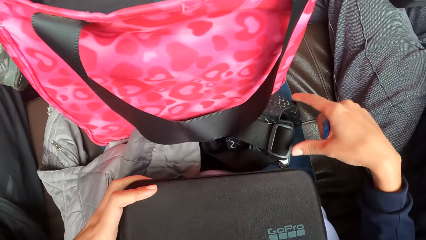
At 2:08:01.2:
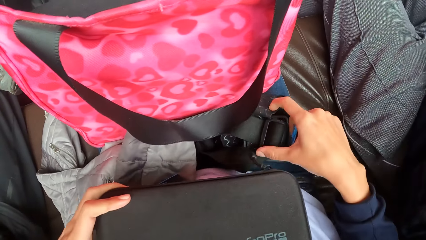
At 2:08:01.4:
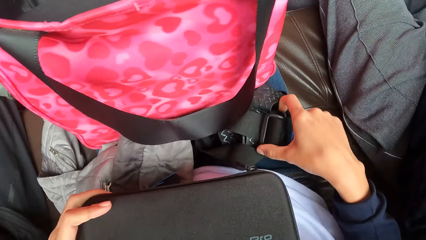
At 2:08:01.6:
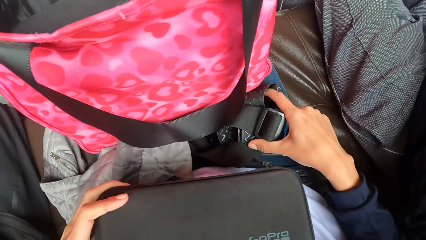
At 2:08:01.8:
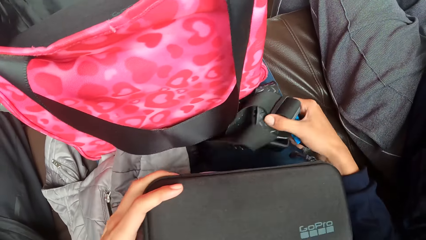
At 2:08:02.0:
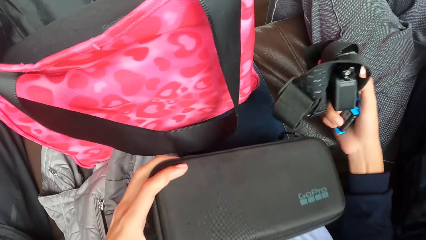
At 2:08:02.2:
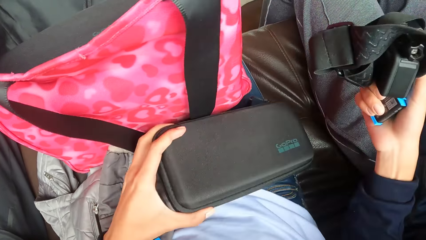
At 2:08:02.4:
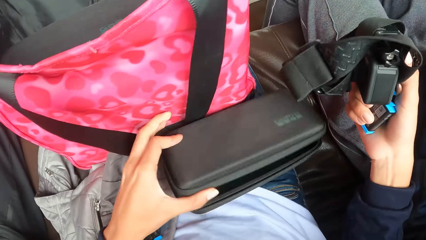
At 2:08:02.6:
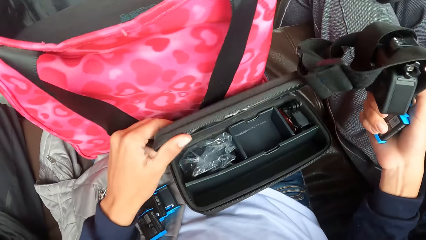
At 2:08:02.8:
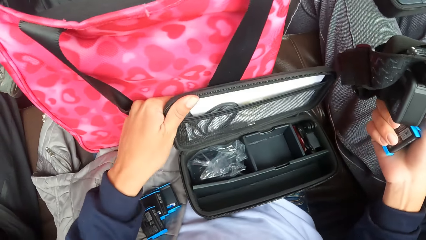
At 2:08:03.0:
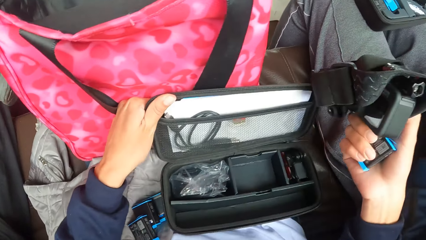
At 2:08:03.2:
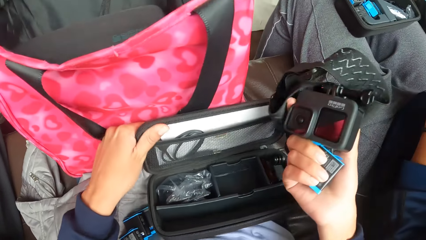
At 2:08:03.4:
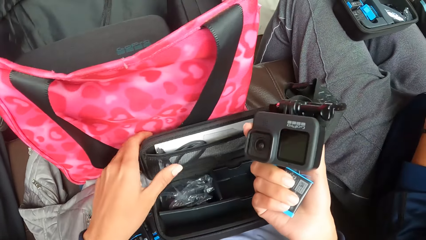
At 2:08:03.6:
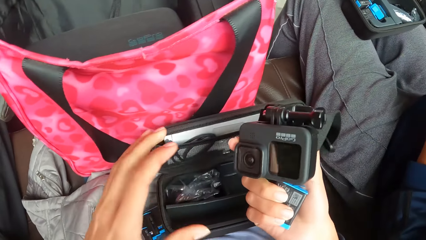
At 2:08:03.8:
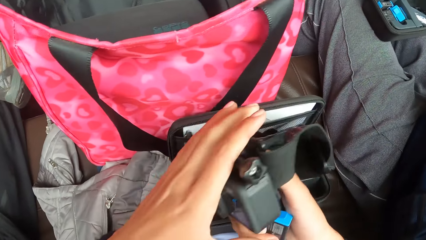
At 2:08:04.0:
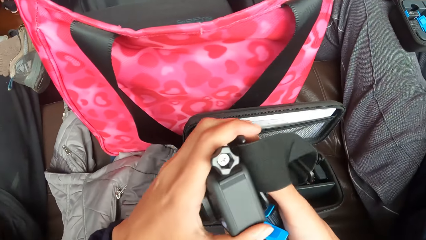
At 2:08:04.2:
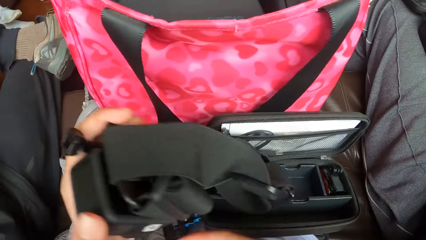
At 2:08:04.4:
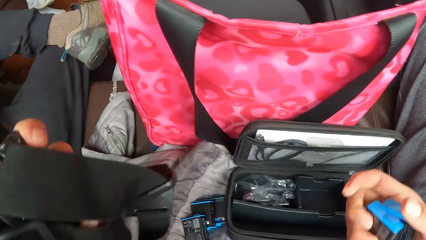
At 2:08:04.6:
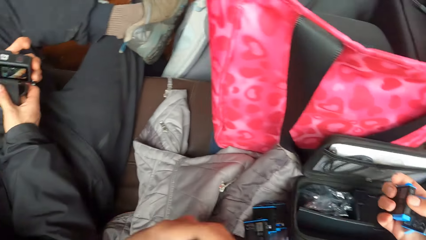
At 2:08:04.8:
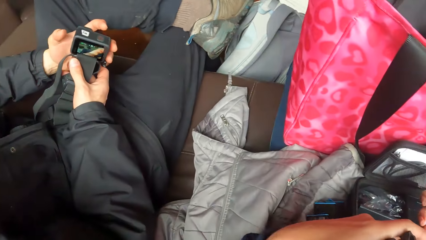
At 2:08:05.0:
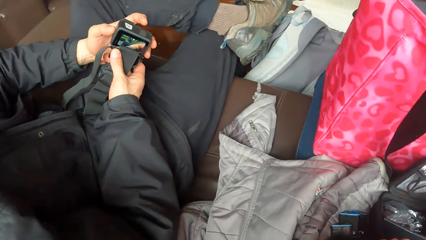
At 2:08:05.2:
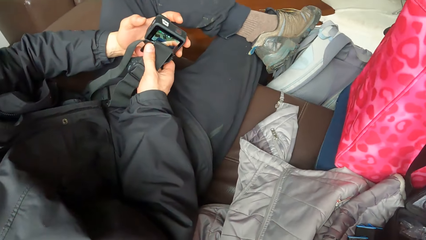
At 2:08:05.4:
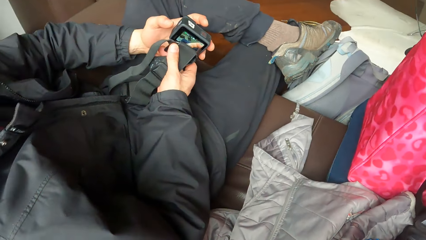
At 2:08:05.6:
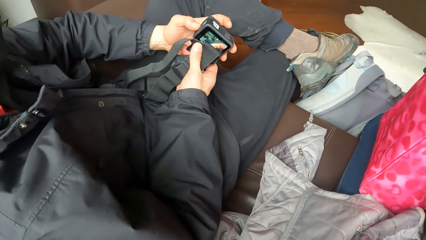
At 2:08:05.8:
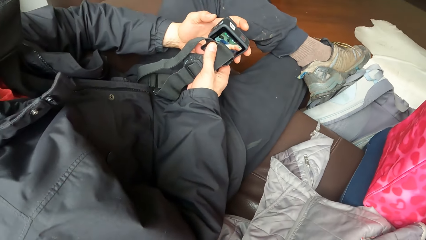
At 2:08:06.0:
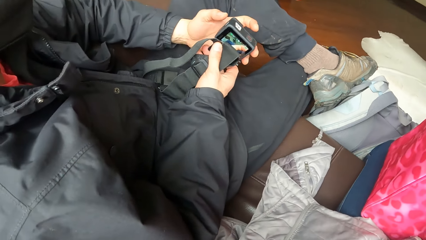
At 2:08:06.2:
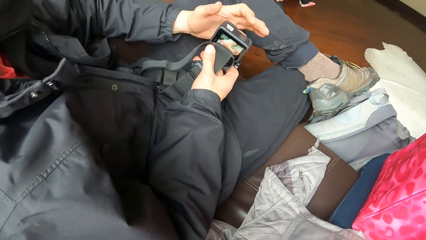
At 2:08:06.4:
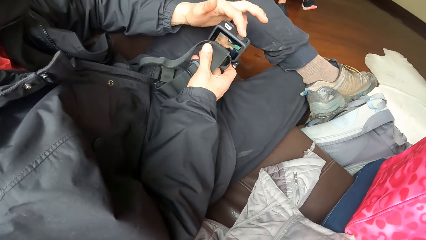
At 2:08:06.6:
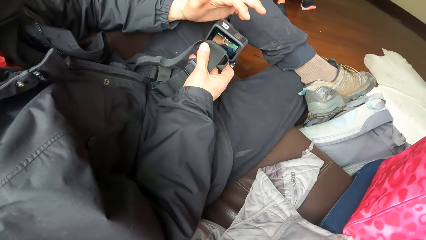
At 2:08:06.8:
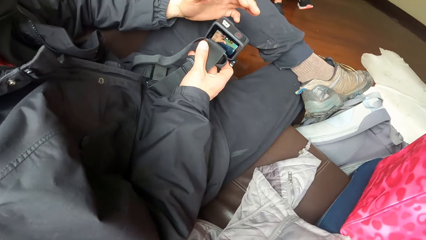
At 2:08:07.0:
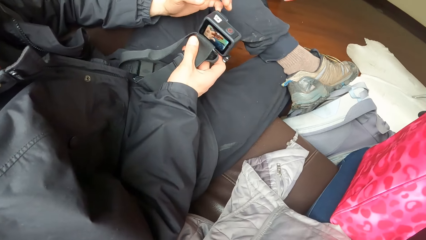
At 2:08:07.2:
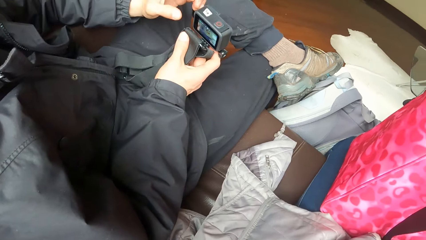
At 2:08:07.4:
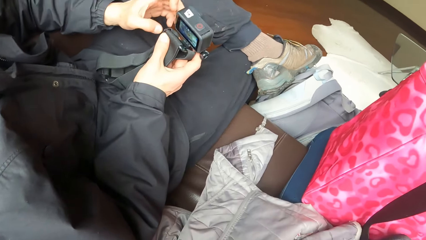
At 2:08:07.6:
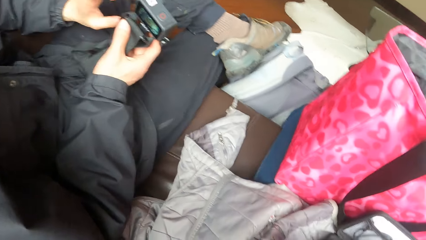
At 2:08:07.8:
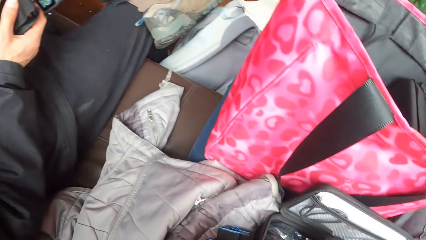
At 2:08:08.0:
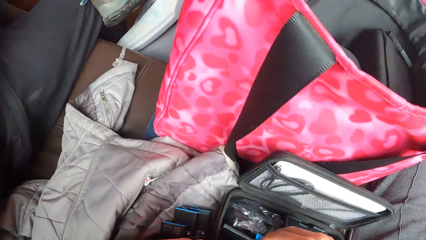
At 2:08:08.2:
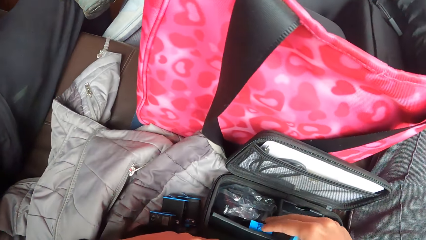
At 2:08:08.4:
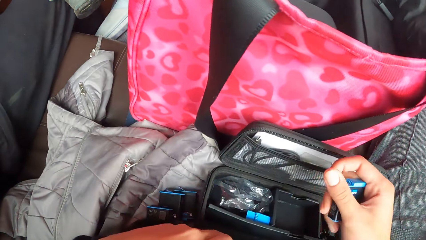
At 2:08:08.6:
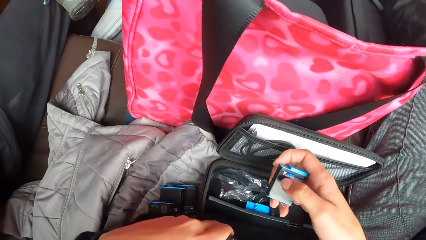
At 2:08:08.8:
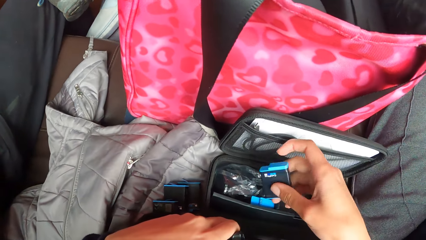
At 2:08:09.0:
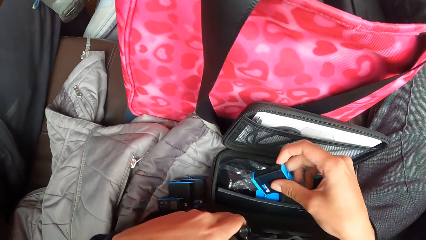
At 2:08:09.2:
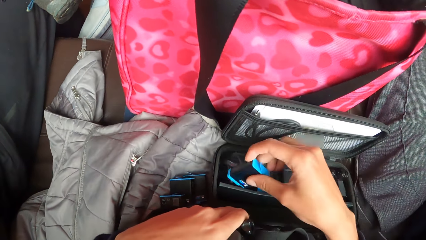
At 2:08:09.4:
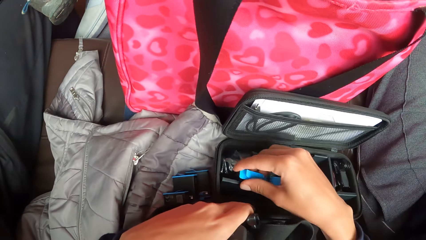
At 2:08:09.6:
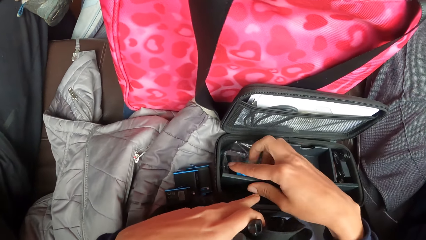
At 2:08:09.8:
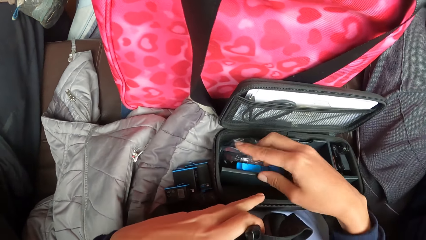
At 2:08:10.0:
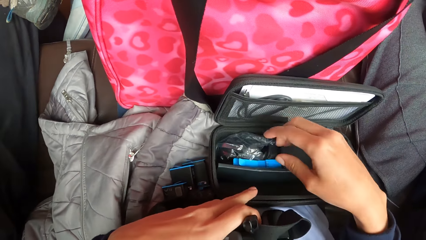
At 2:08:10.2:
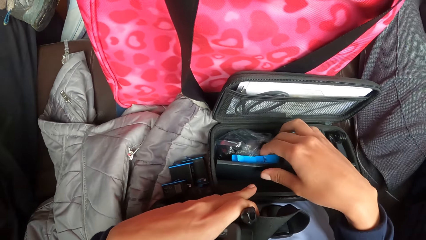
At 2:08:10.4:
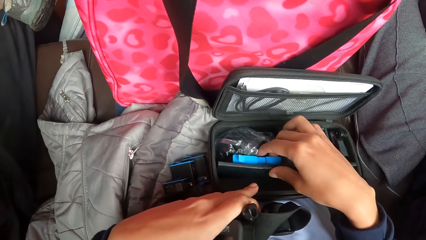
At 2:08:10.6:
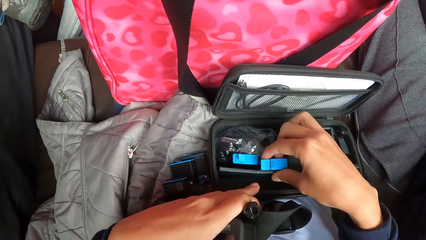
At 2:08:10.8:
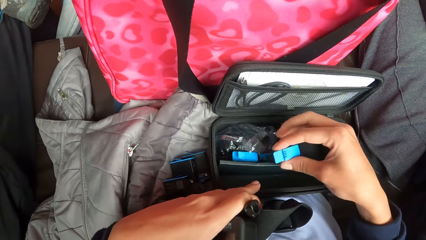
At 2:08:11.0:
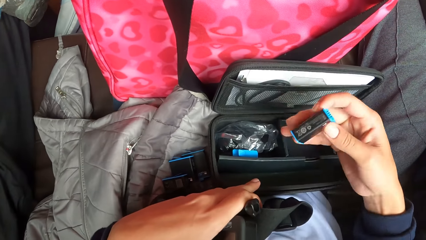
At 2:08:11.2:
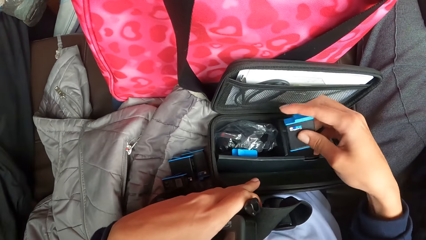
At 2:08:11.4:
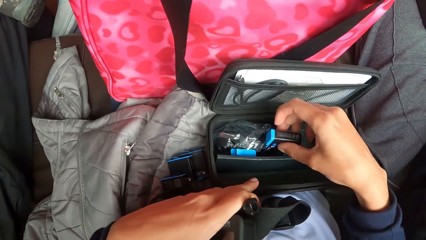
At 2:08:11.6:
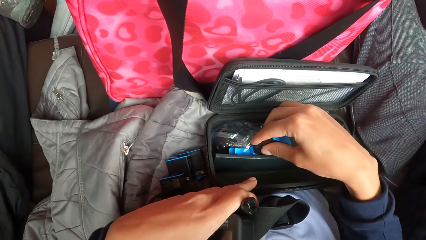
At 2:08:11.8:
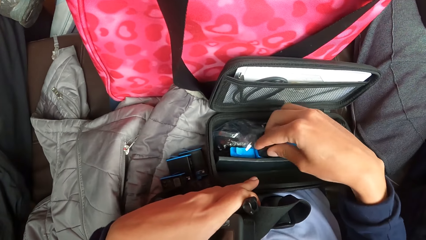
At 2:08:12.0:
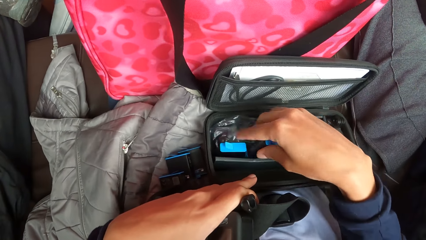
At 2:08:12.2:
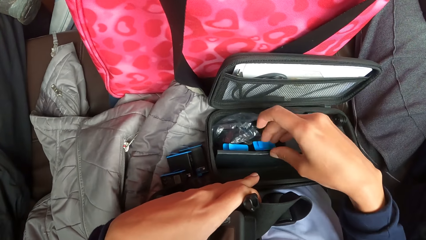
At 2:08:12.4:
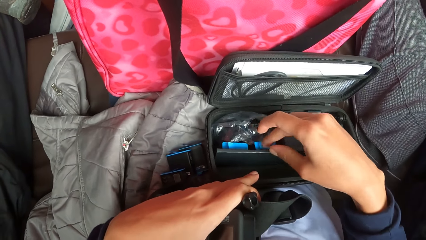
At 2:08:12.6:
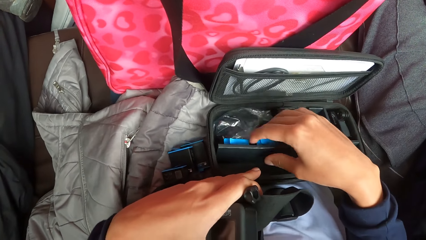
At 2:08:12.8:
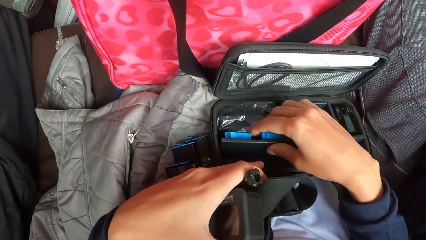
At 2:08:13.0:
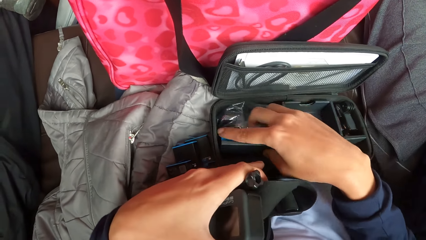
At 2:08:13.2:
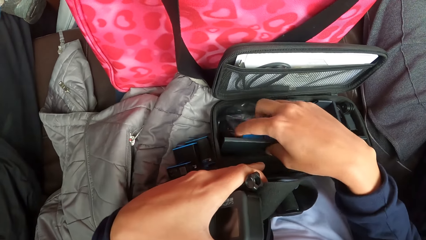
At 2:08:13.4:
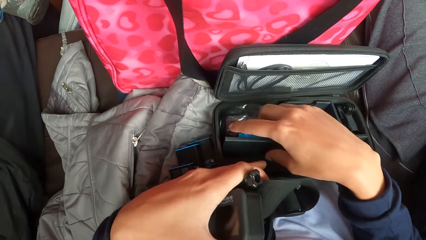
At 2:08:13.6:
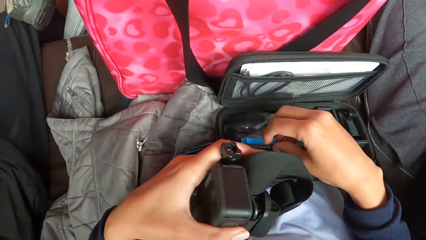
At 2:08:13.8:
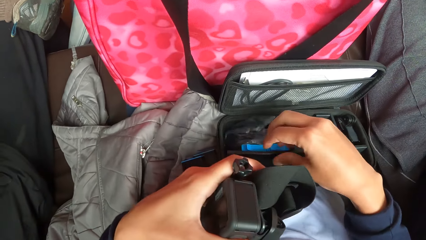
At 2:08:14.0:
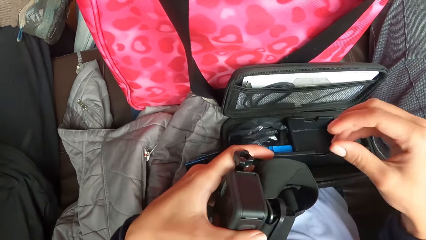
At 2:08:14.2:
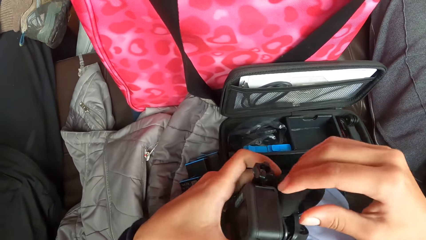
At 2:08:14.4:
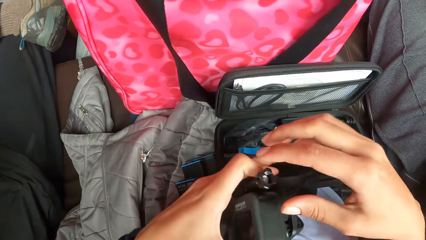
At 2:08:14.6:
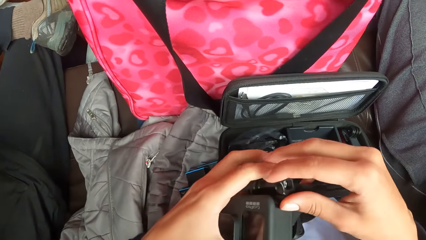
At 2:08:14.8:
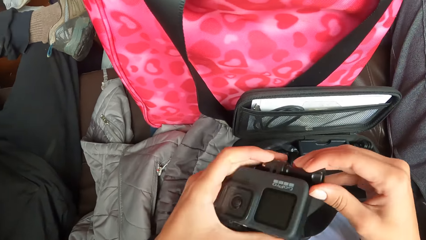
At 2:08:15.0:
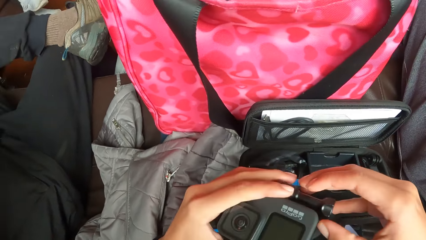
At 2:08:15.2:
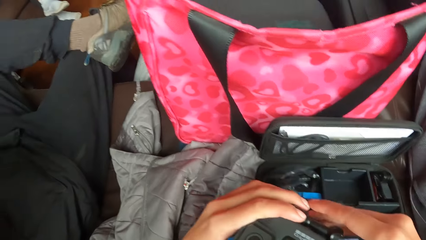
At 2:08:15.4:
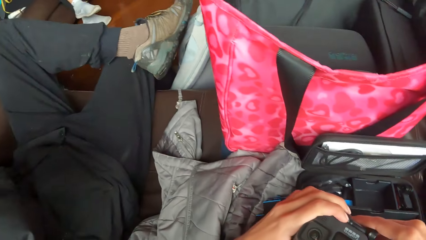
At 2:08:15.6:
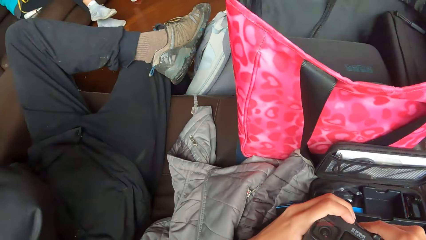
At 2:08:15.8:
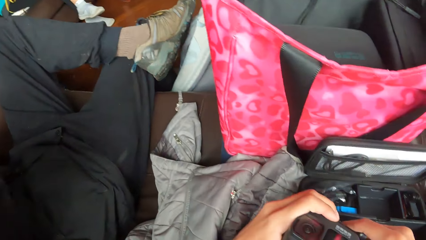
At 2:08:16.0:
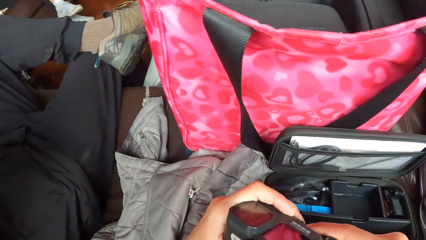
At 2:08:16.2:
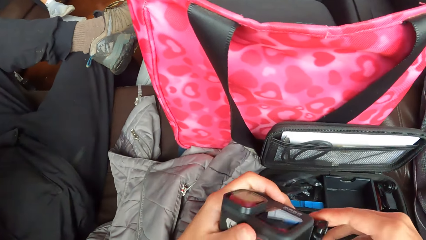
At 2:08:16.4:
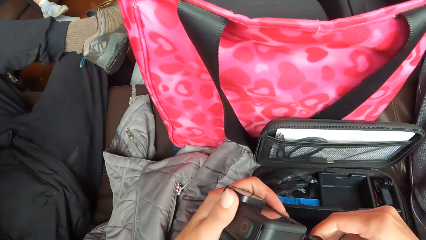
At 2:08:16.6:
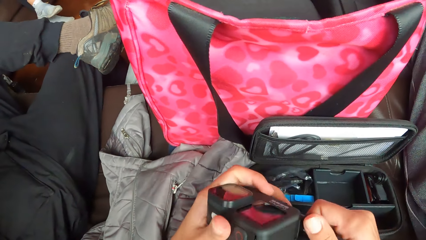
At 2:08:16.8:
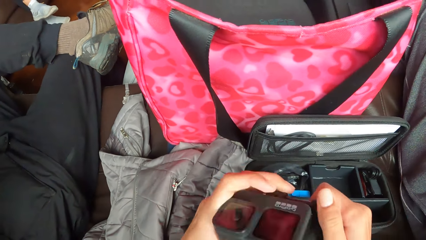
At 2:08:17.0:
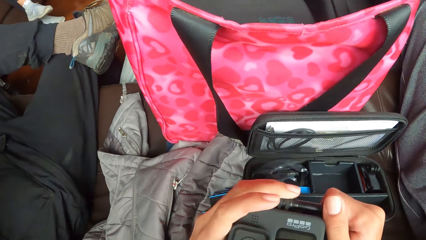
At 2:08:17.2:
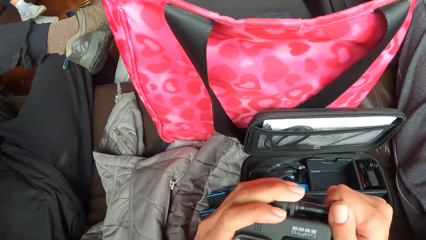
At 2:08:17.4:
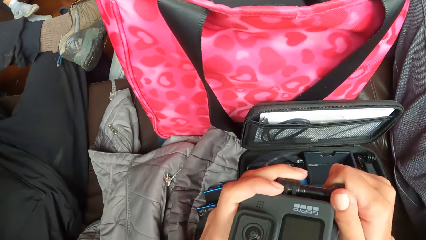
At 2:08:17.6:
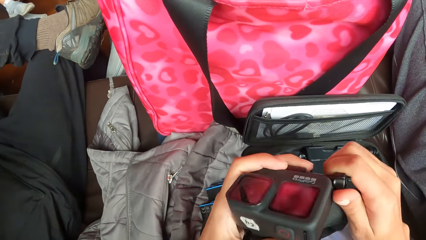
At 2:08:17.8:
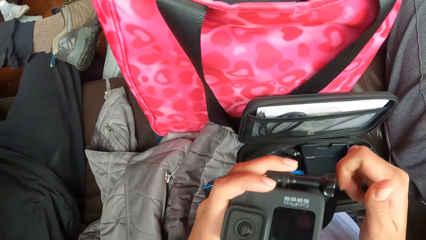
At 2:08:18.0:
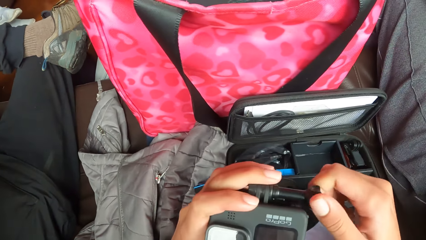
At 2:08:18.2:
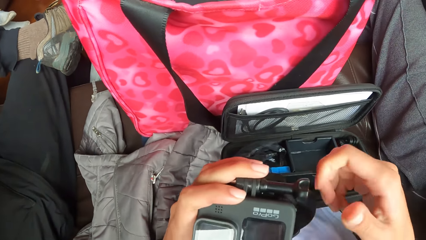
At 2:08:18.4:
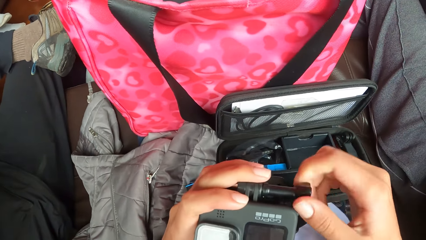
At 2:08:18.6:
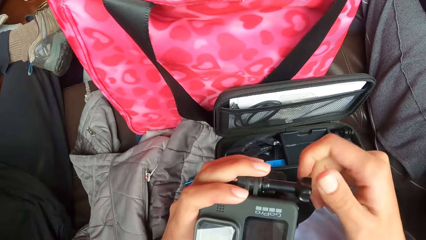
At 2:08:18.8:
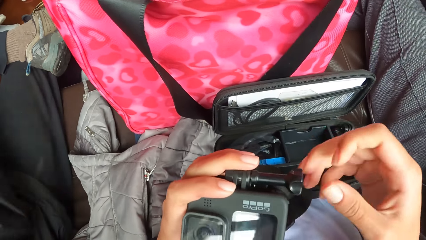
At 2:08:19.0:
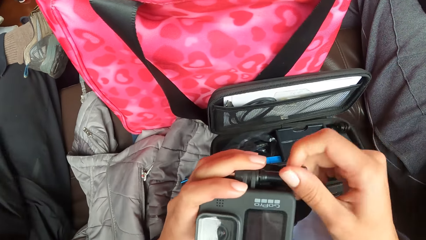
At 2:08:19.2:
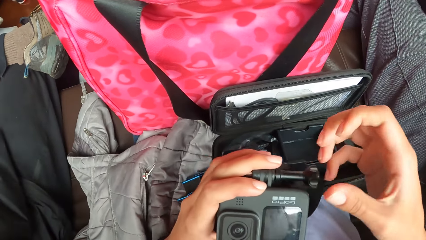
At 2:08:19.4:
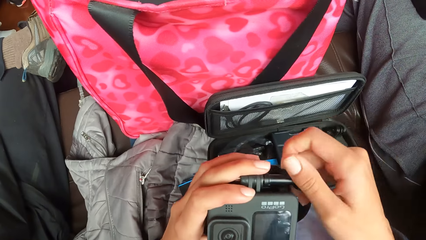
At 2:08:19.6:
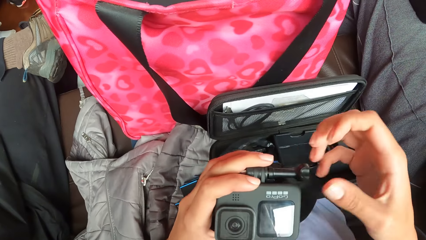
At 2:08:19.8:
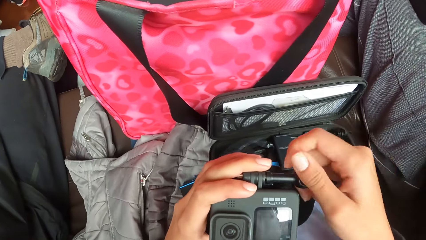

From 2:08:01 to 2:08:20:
The camera wearer picks up the camera from her thigh with her right hand. She places the camera case or bag on her thigh with her left hand and opens the camera case with her left hand. She passes the camera in her right hand to her left hand. A man taps his left hand on the camera in his hands and operates the camera. The camera wearer places the battery in her right hand into the camera case on her thigh. She picks up a battery from the camera case with her right hand. She places the battery into the camera case with her right hand. She flips the battery inside the camera bag. She touches the camera in hand. She loosens a knob on the camera in her left hand with her right hand.
